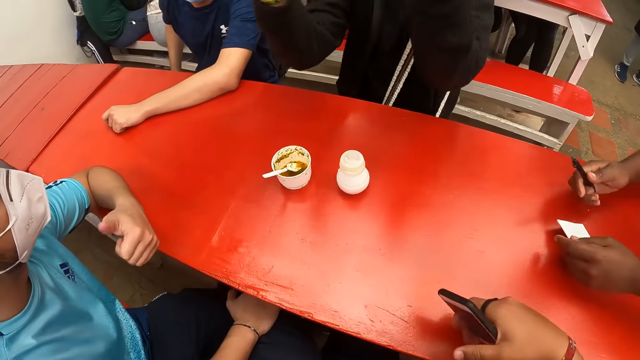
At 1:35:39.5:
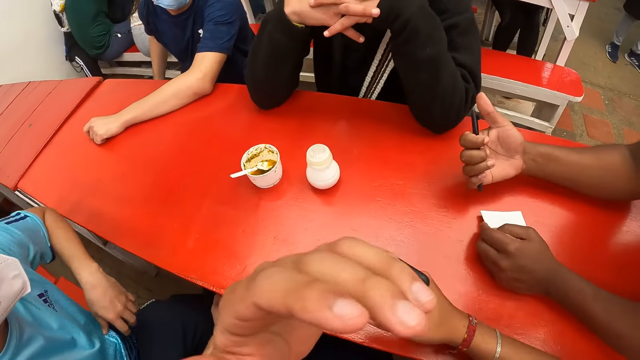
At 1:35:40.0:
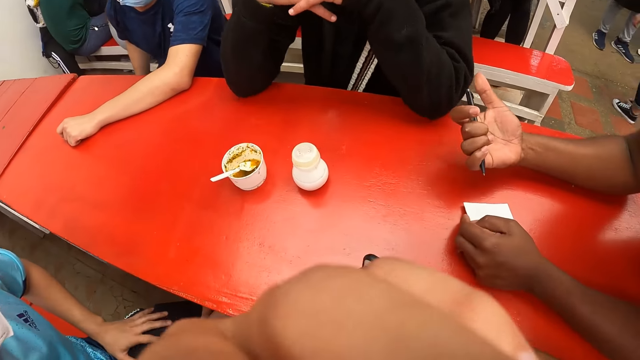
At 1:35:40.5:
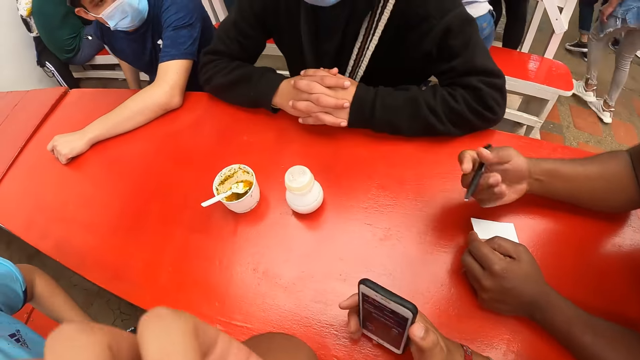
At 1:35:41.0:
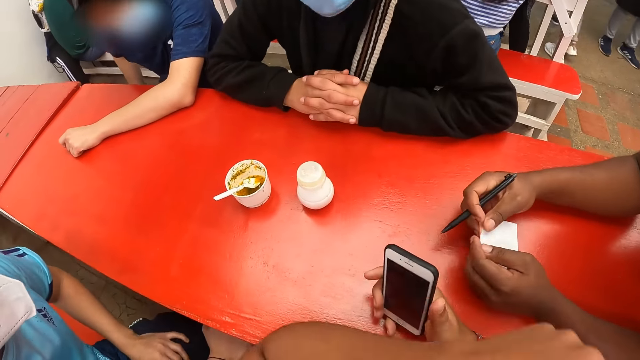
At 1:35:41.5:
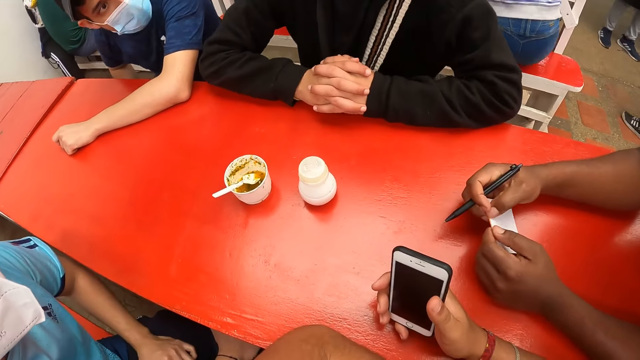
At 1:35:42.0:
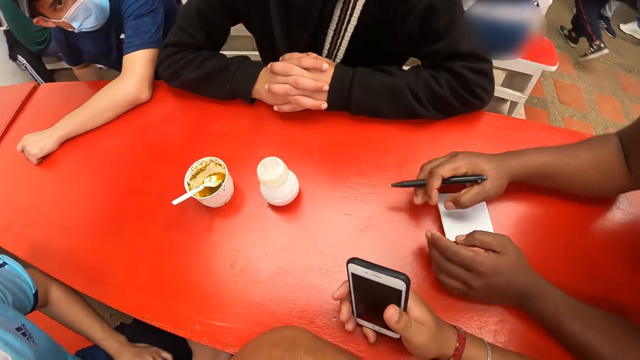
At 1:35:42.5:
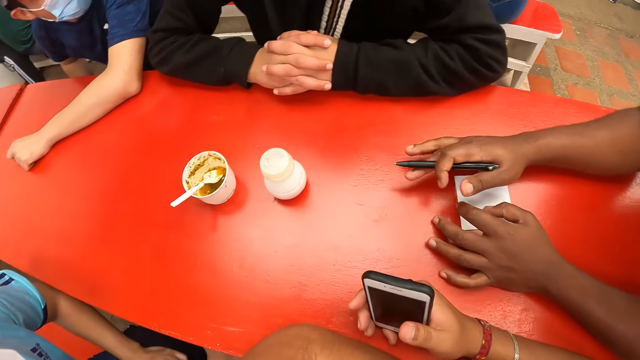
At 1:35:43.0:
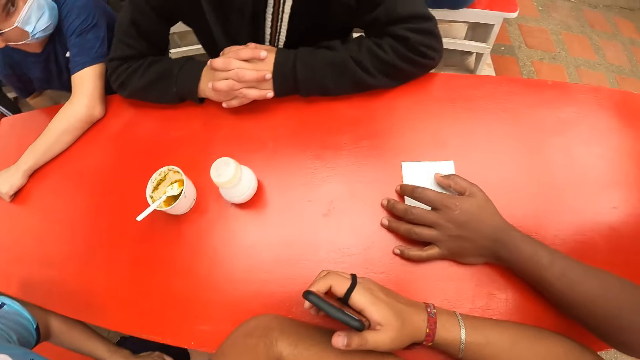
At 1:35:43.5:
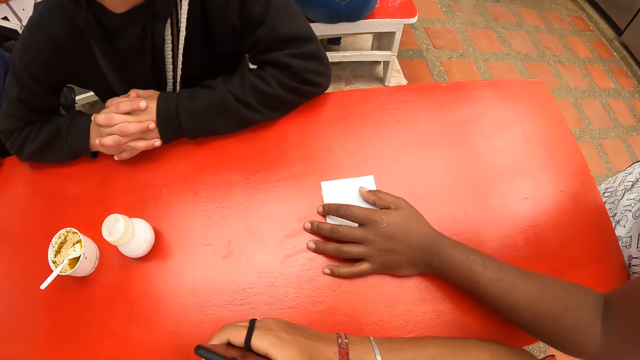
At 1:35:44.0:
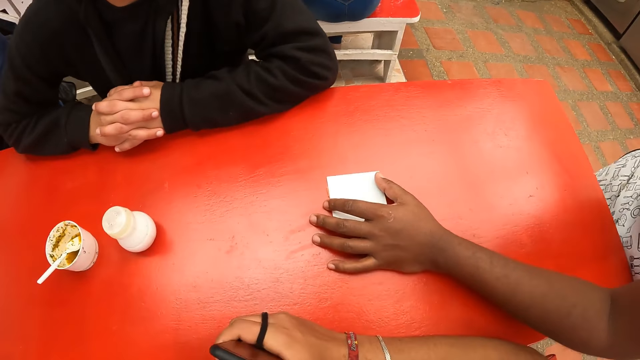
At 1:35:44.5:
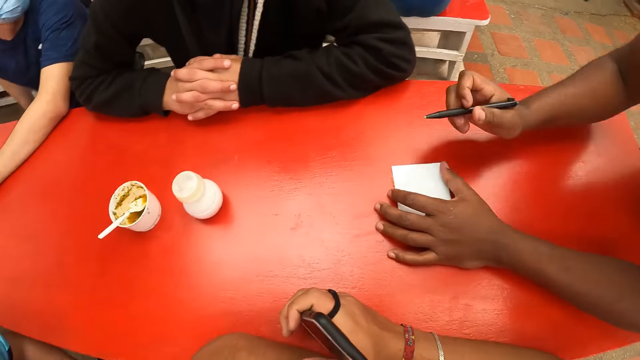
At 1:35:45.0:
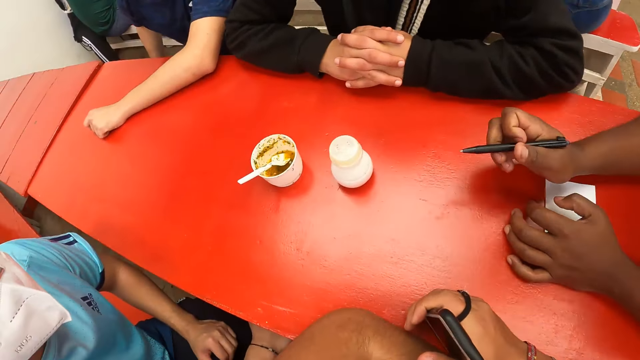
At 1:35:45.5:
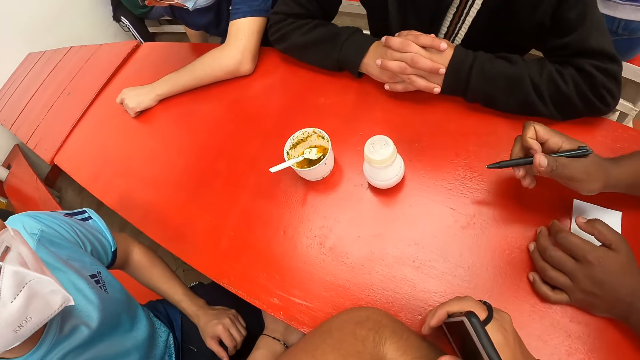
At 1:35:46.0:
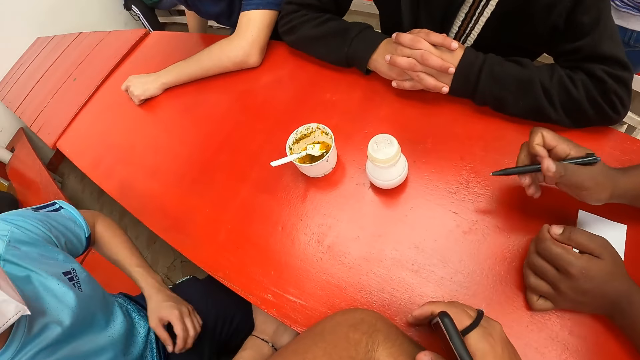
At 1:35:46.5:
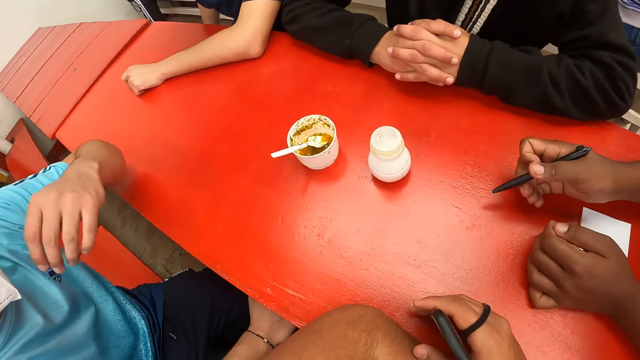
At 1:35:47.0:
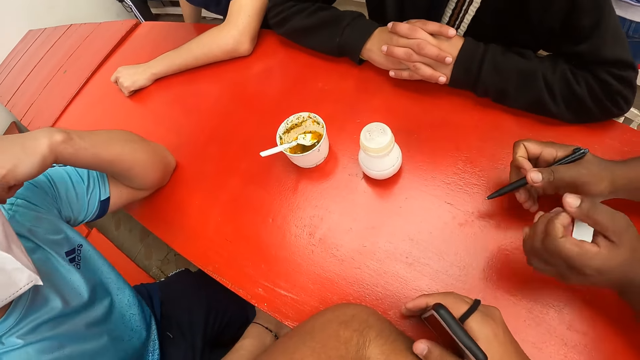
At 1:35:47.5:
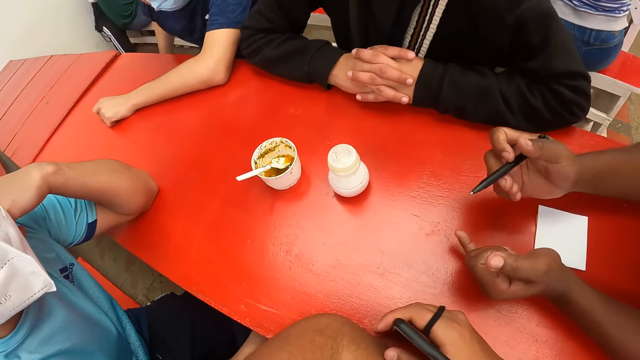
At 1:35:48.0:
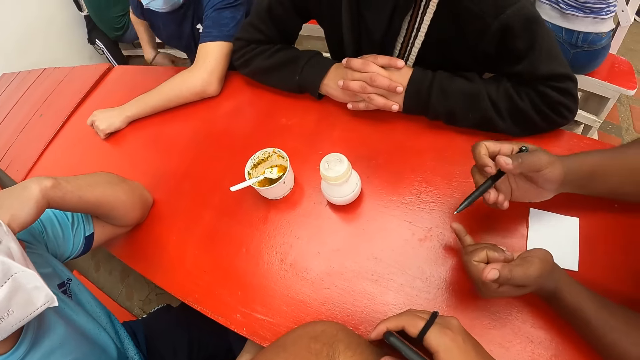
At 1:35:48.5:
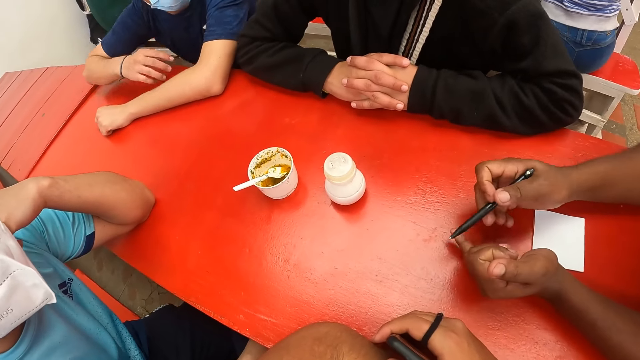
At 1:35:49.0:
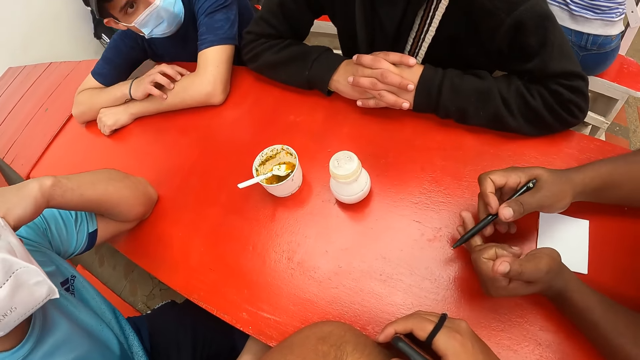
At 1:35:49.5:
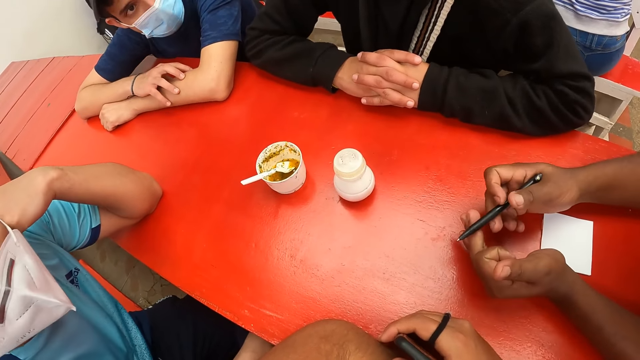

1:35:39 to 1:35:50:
A waiter holds a pen in his right hand and a paper in his left hand on the table. A man rests his elbows on the table. The waiter presses the pen in his right hand. The waiter converses with the camera wearer, another man, the first man and a third man. The camera wearer aligns a camera with a hand. The first man rests his hands on the table. The waiter holds the paper with both hands. The waiter places the paper in his hands on the table. The camera wearer stares around. They interact with a person. The second man rests his left elbow on the table. The third man rests his hands on the table.

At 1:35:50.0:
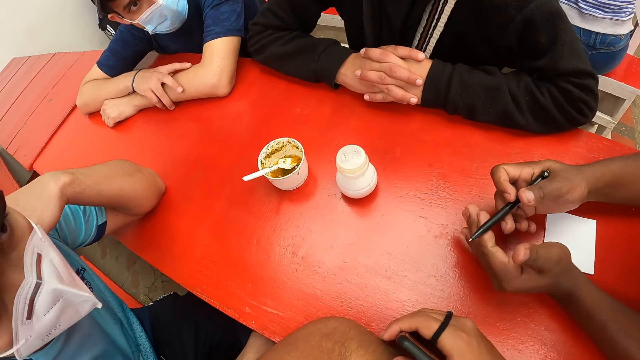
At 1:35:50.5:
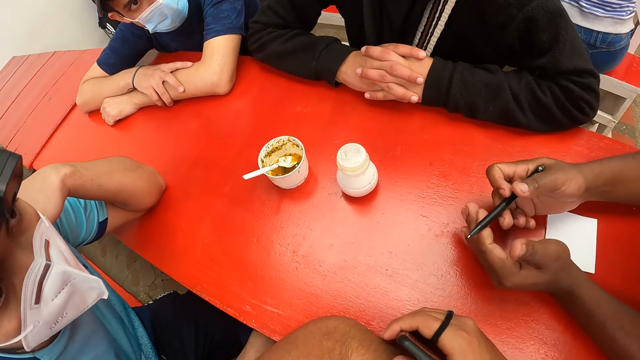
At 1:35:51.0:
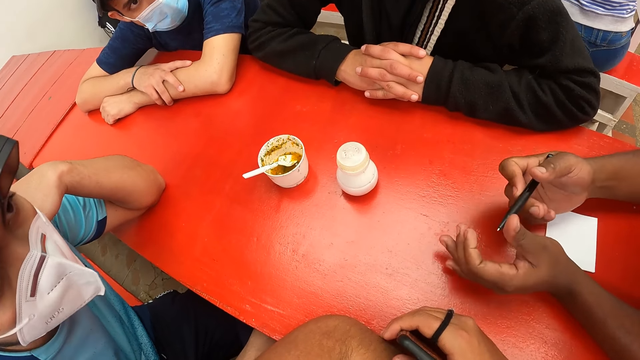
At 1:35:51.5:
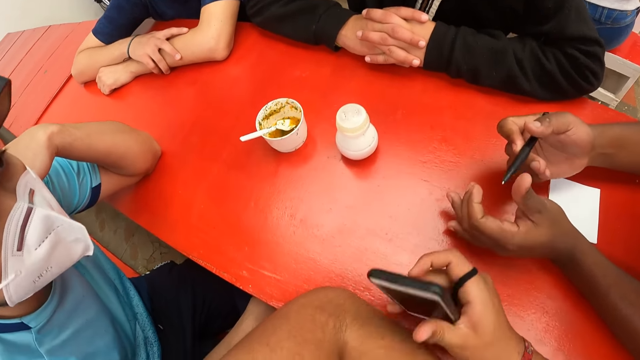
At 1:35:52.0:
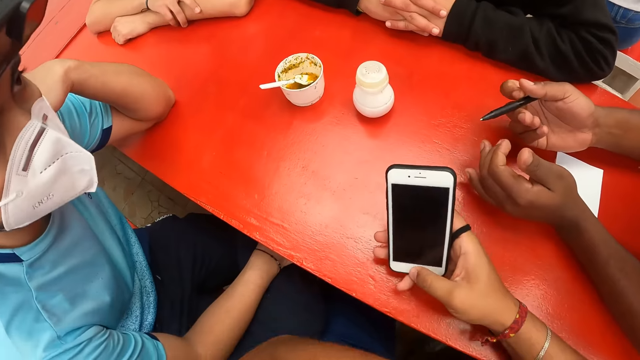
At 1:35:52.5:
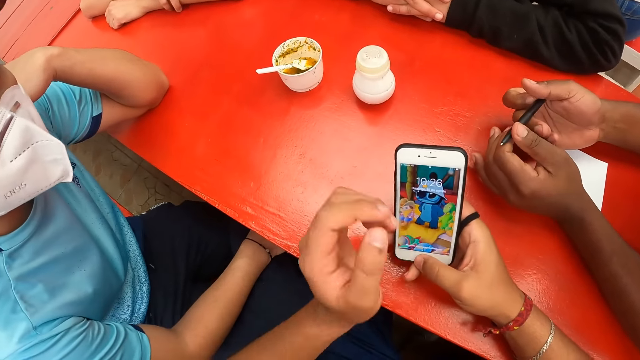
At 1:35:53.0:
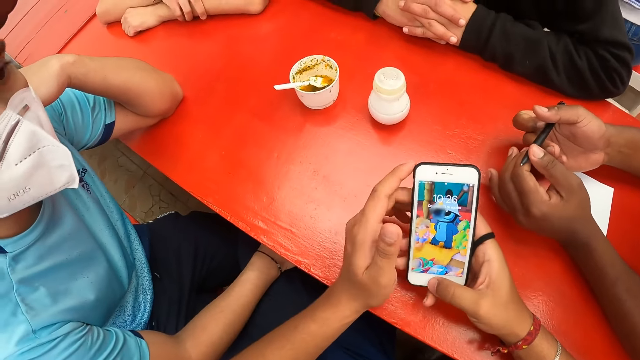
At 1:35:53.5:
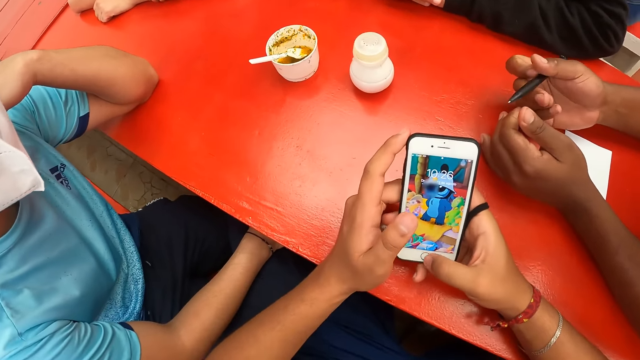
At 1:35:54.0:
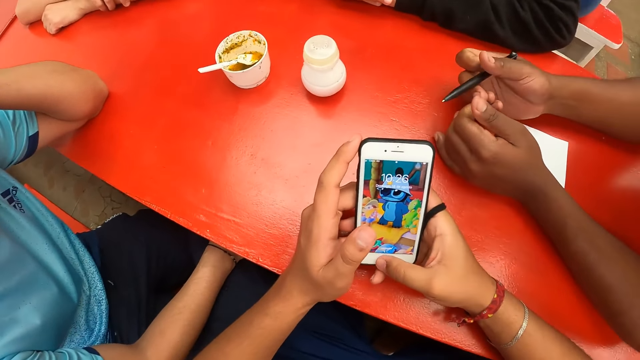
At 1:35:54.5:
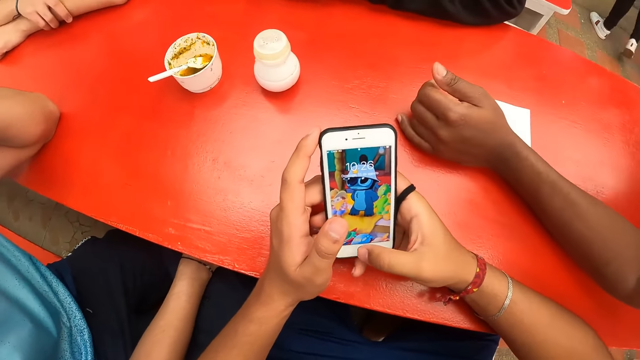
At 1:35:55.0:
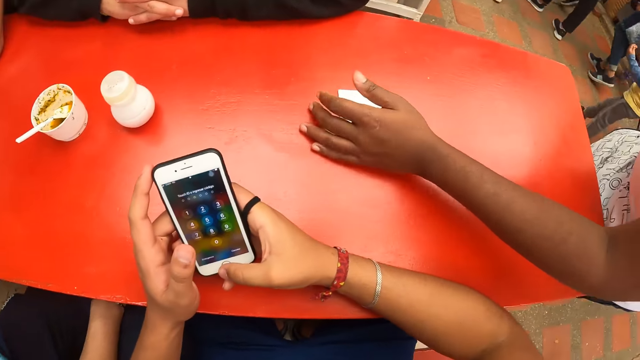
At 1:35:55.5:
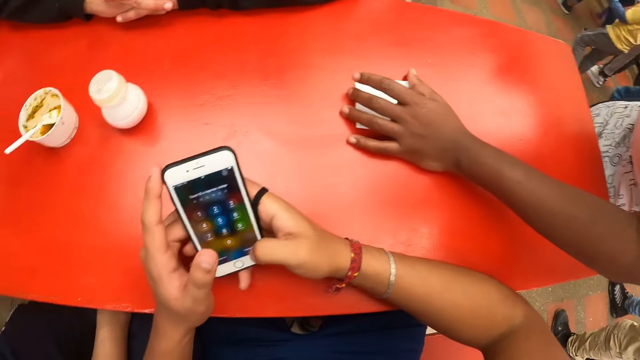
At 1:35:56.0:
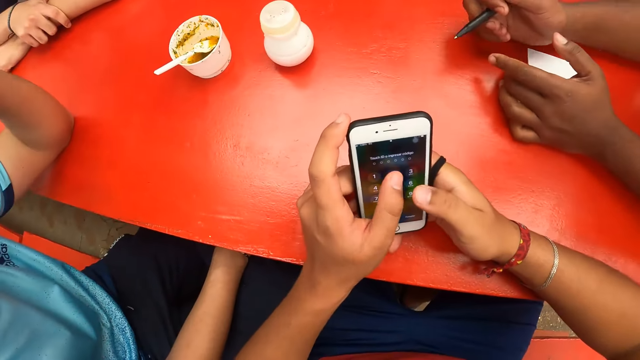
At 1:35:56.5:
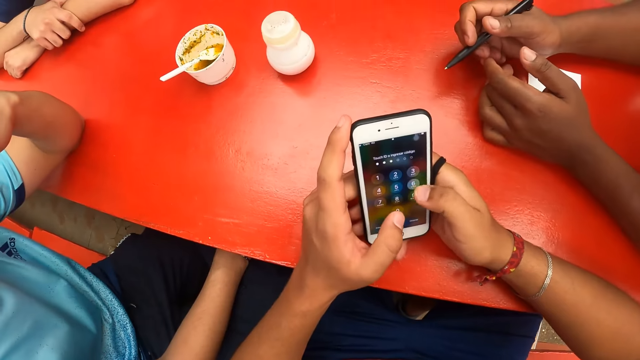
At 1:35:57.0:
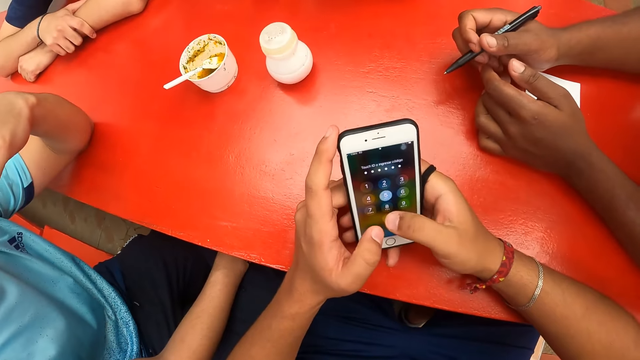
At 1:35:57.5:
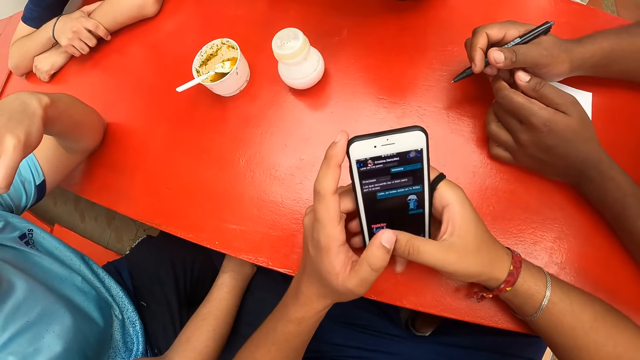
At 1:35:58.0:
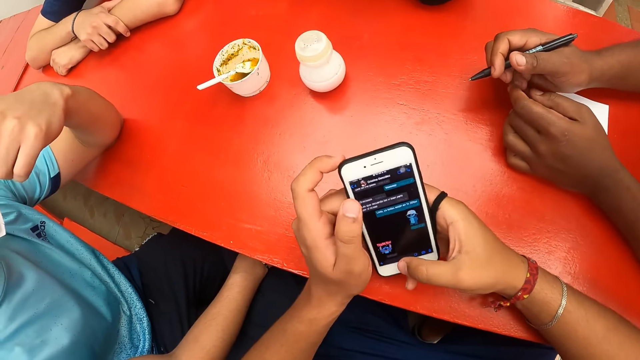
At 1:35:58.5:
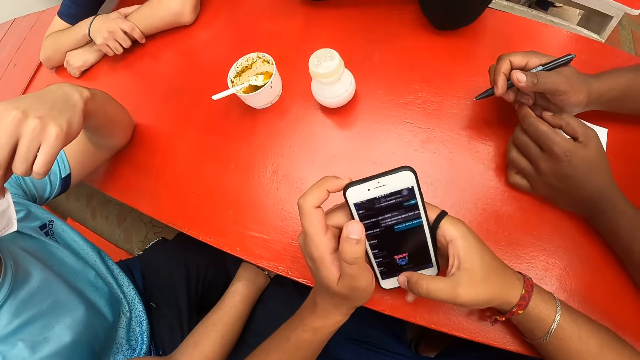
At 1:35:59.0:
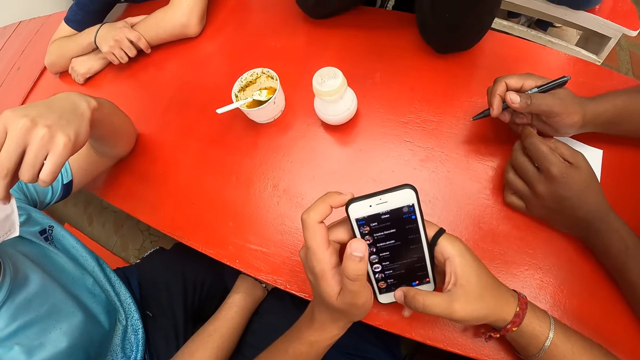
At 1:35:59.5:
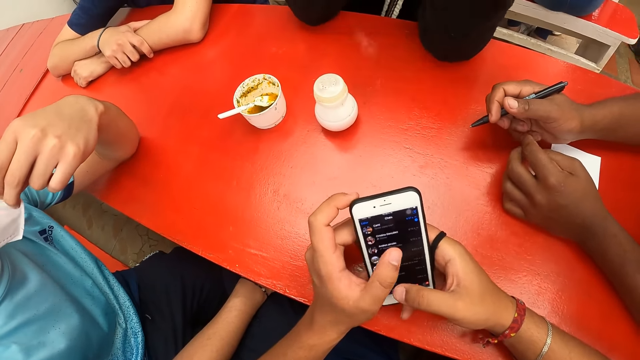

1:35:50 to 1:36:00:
A waiter gesticulates with both hands on the table. The camera wearer operates a phone with both hands on the table.
